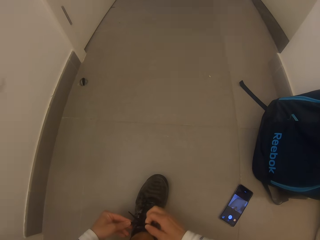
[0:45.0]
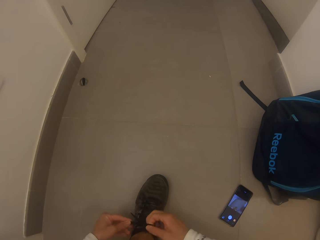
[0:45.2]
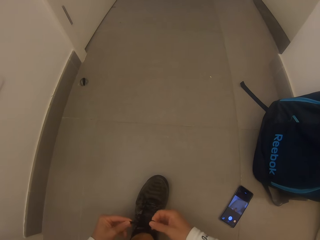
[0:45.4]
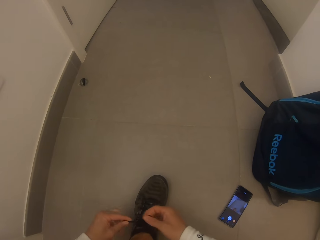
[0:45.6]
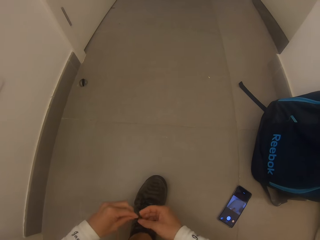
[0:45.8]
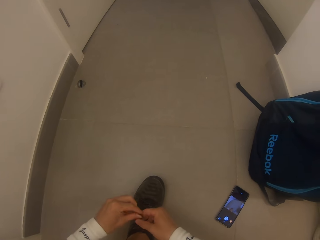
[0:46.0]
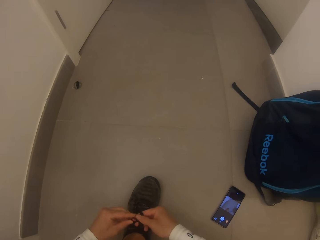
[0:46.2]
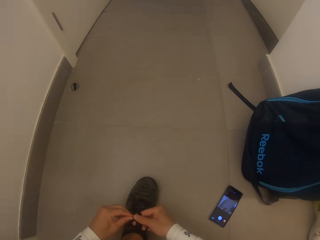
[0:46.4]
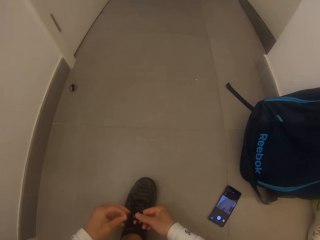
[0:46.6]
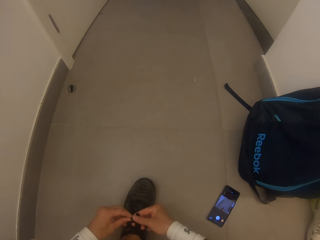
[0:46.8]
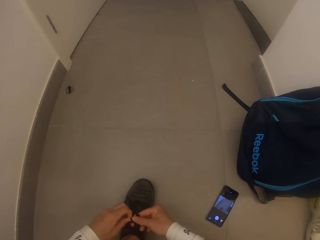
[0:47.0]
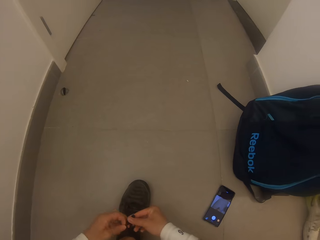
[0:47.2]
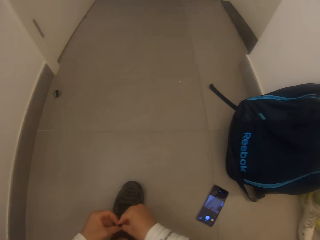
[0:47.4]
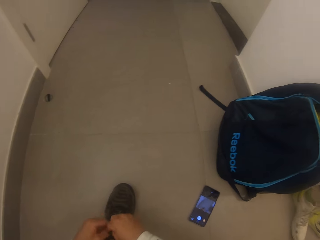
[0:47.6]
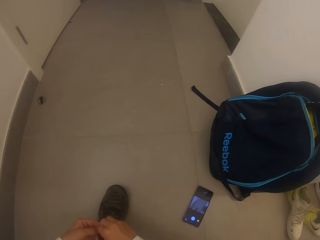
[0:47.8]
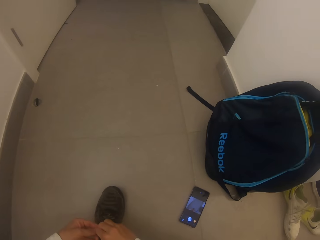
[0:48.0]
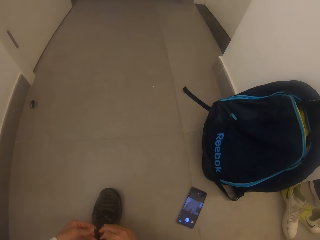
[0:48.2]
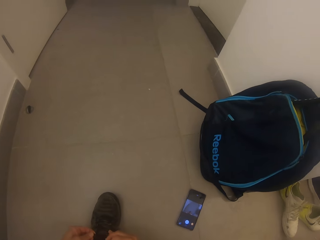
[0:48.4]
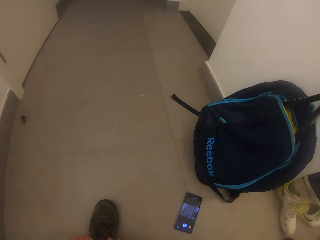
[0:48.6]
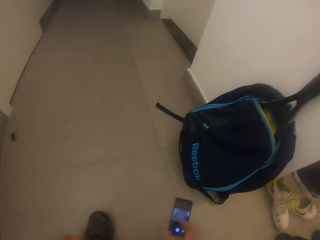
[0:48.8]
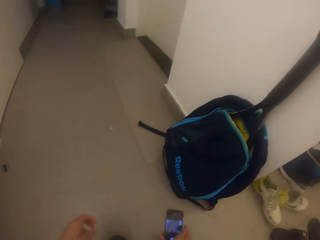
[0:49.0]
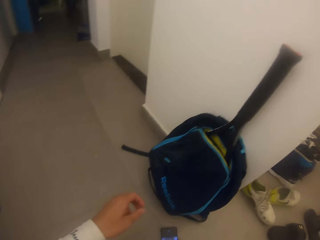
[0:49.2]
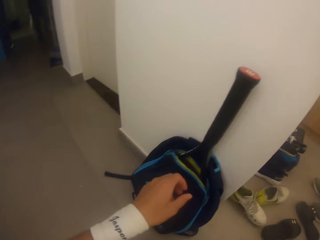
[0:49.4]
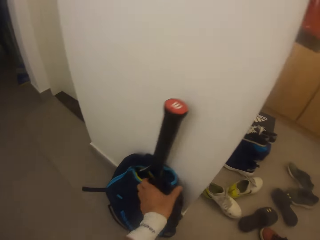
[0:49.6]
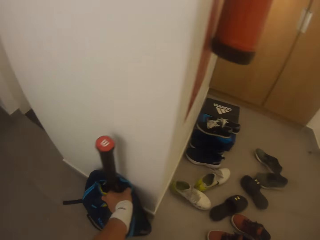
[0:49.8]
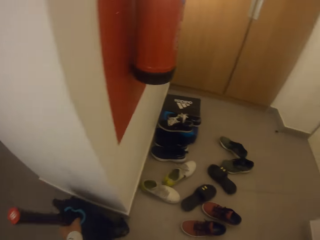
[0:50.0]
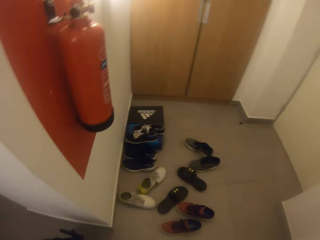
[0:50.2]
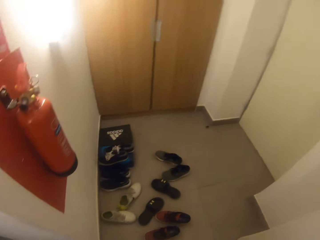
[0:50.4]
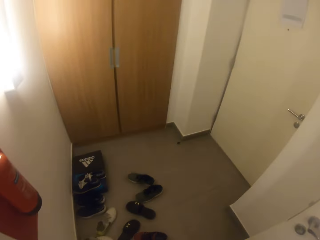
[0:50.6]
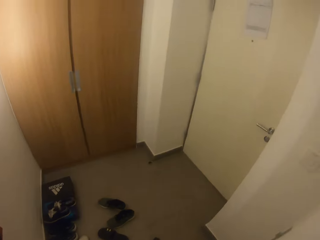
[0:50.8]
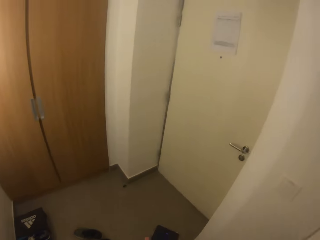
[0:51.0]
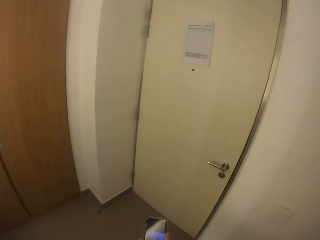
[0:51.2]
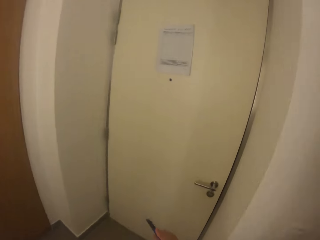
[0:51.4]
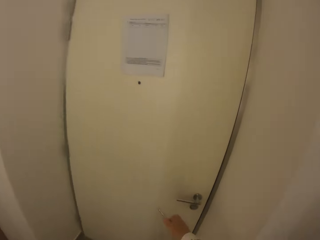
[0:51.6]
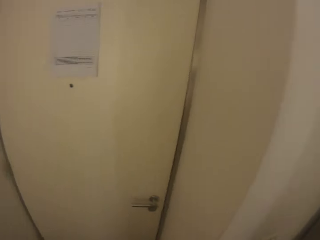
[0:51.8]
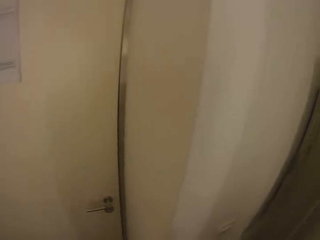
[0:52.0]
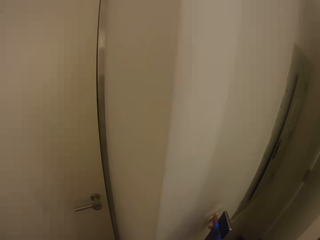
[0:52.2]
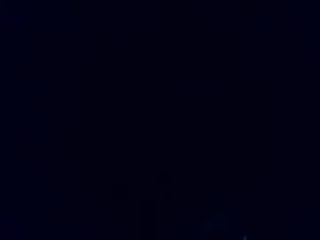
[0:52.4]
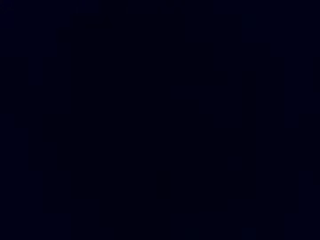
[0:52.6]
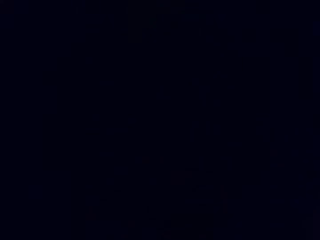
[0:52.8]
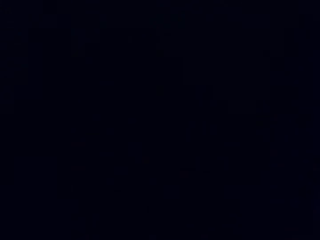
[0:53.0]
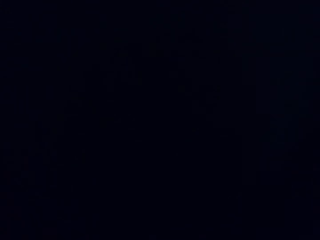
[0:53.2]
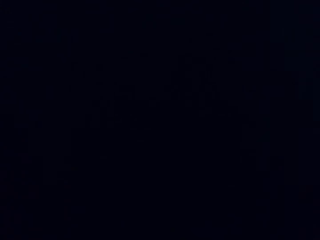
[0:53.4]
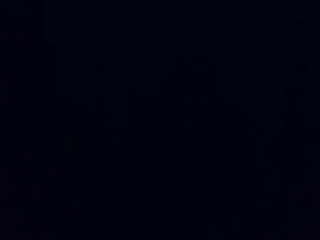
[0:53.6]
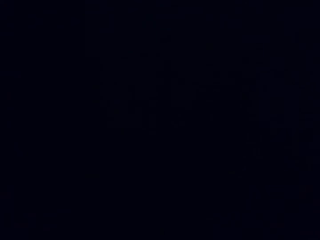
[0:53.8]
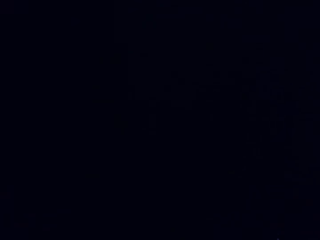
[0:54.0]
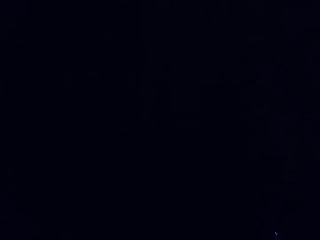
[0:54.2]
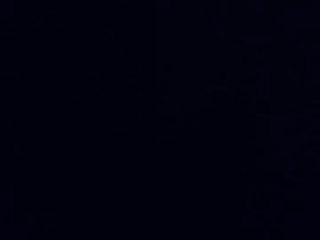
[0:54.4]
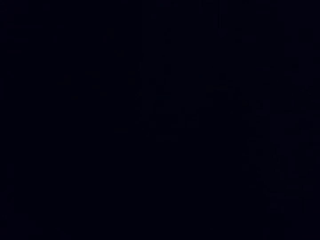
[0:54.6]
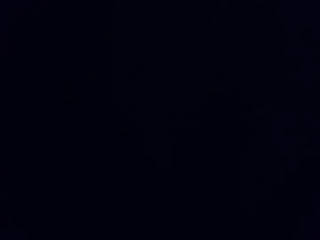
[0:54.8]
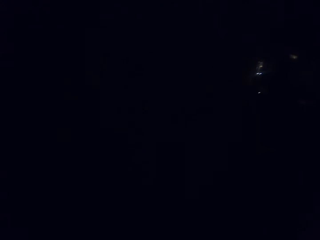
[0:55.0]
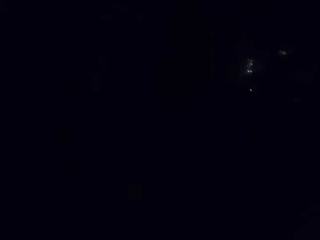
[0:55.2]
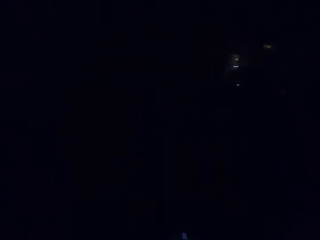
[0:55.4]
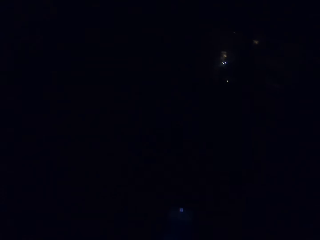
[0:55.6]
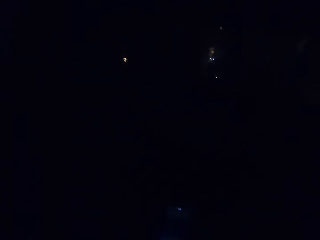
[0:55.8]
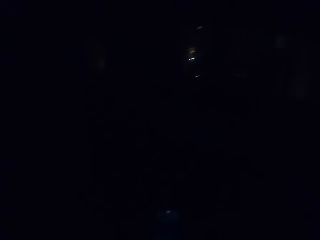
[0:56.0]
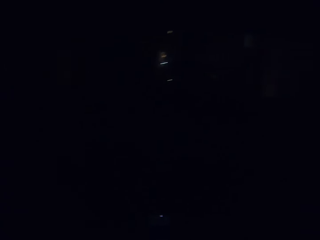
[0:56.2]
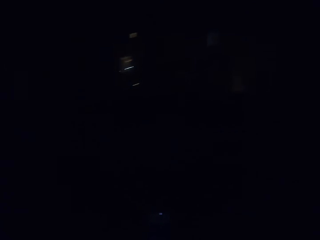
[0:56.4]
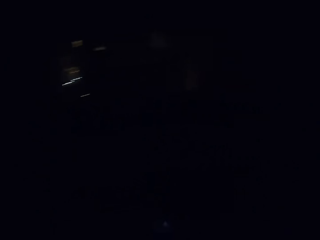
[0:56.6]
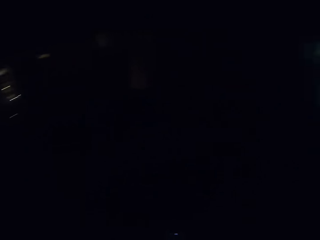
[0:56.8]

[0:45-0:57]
The camera wearer picks up the bag from the floor. They step forward and walk around.

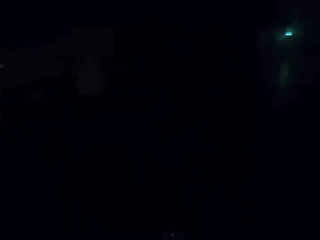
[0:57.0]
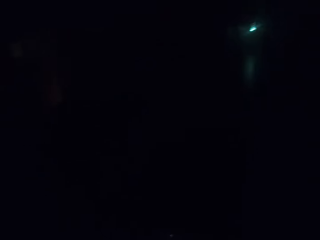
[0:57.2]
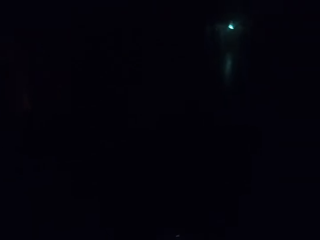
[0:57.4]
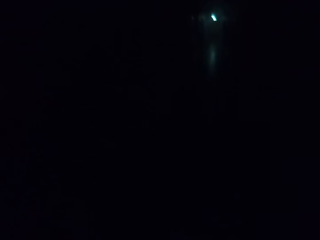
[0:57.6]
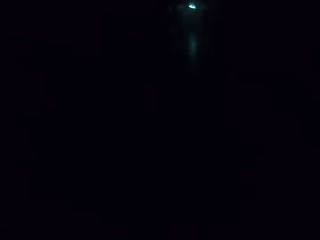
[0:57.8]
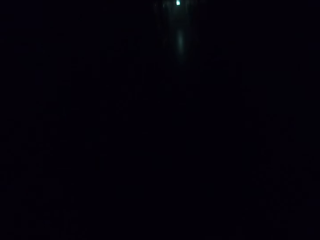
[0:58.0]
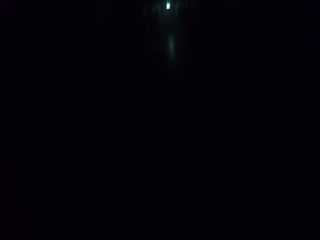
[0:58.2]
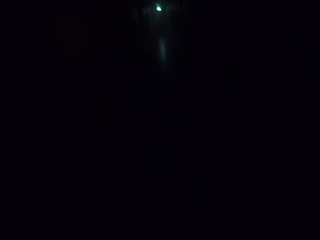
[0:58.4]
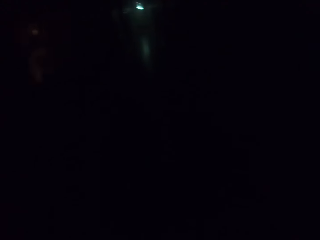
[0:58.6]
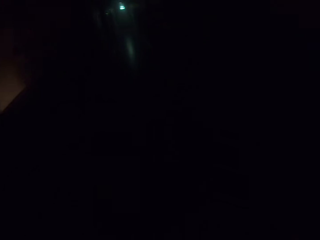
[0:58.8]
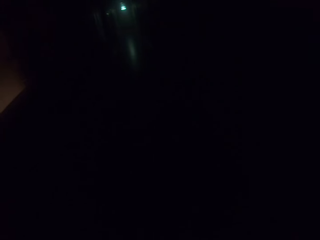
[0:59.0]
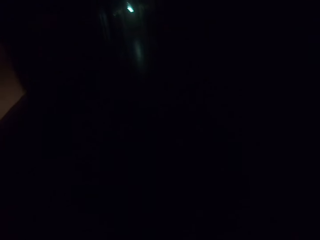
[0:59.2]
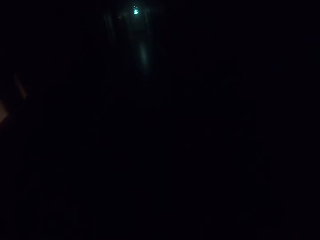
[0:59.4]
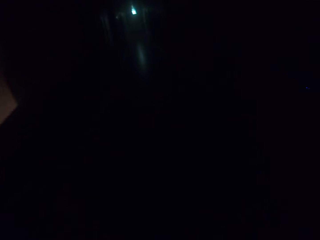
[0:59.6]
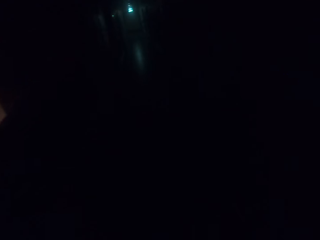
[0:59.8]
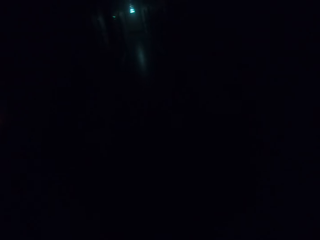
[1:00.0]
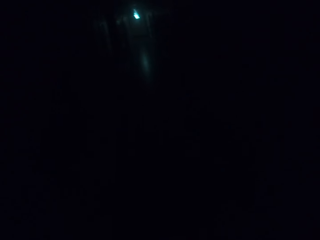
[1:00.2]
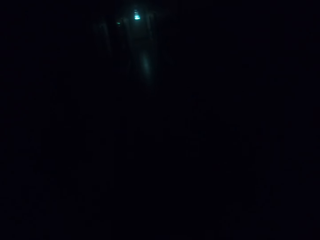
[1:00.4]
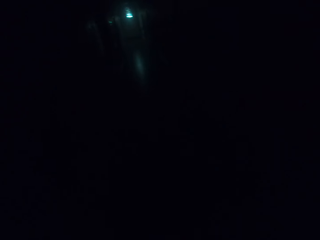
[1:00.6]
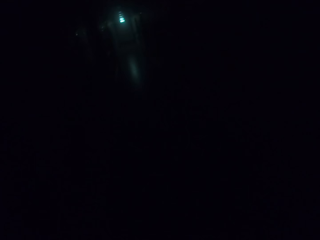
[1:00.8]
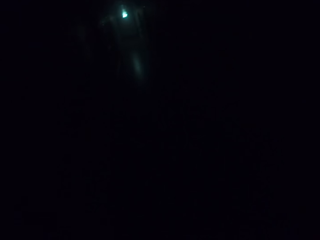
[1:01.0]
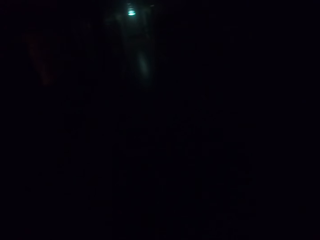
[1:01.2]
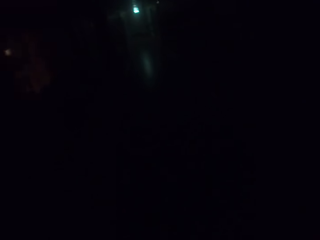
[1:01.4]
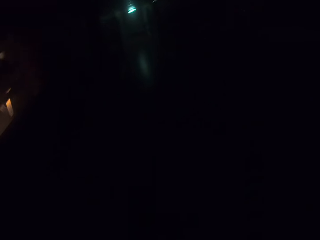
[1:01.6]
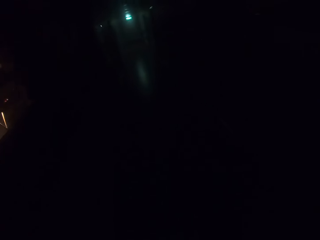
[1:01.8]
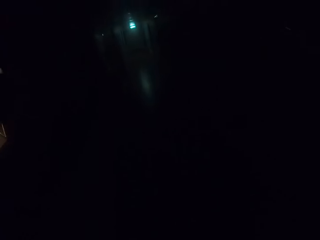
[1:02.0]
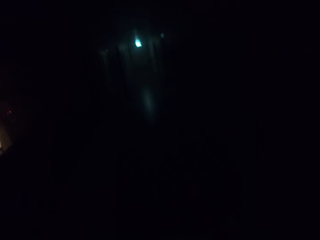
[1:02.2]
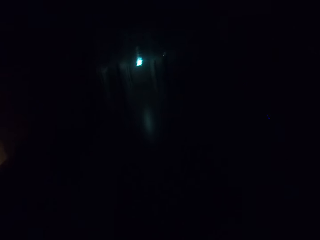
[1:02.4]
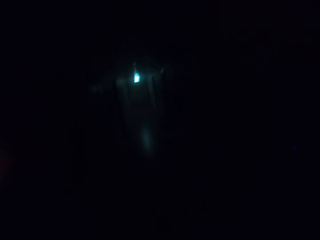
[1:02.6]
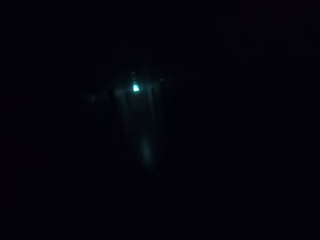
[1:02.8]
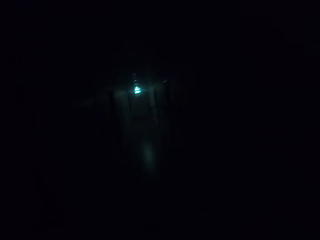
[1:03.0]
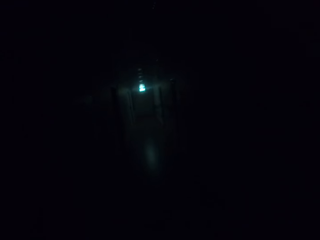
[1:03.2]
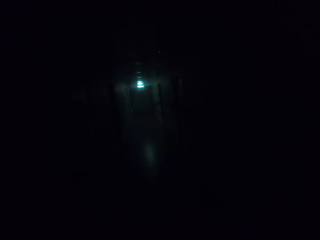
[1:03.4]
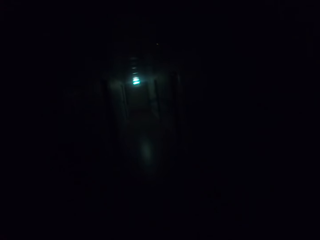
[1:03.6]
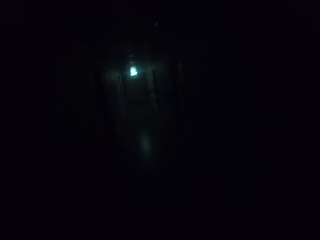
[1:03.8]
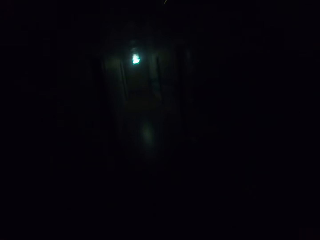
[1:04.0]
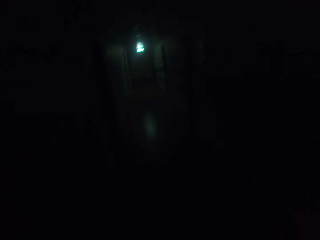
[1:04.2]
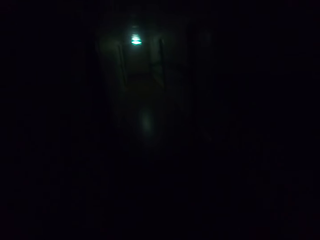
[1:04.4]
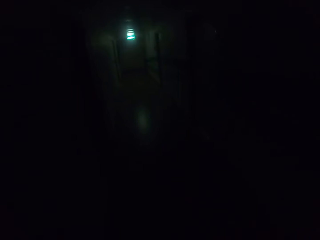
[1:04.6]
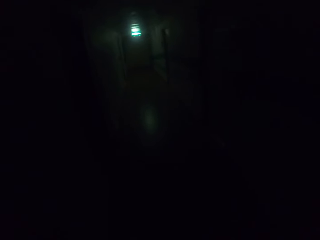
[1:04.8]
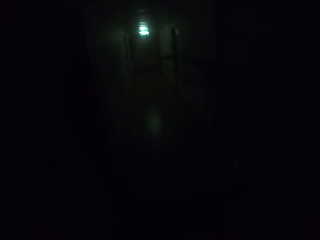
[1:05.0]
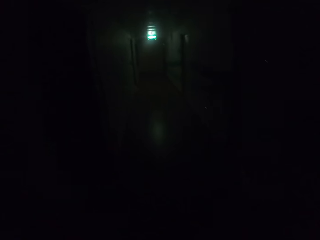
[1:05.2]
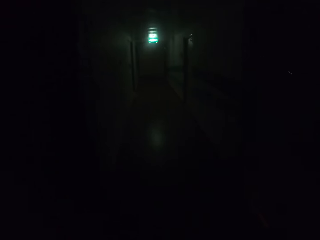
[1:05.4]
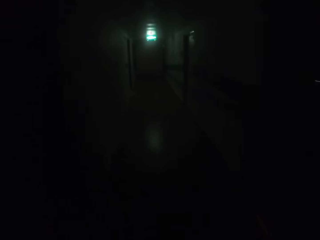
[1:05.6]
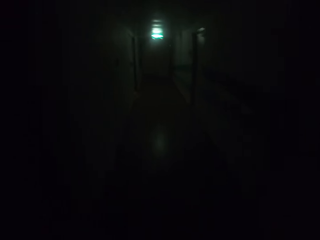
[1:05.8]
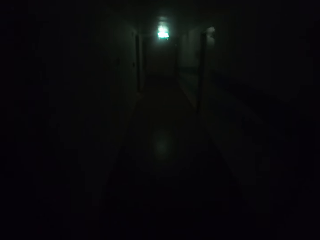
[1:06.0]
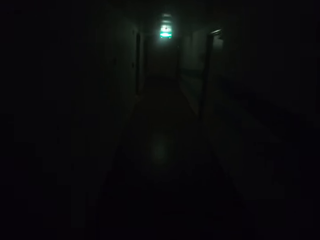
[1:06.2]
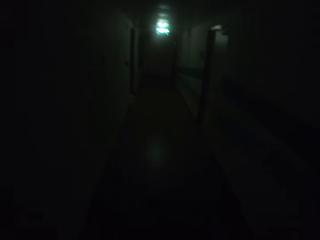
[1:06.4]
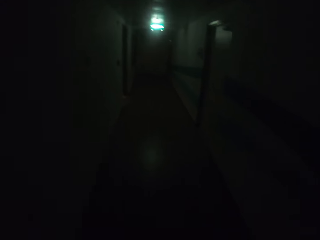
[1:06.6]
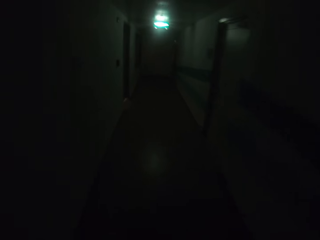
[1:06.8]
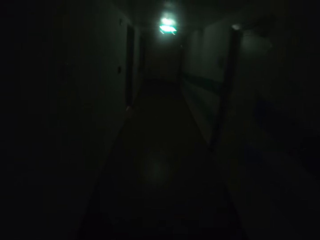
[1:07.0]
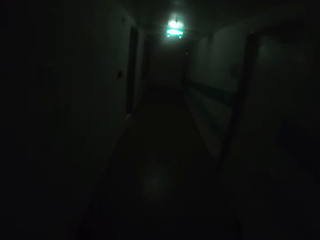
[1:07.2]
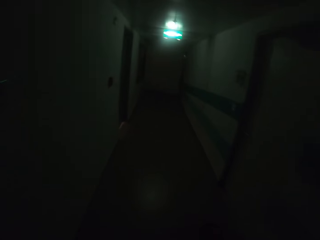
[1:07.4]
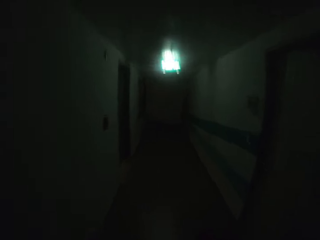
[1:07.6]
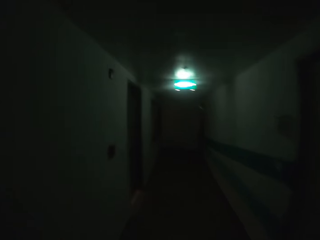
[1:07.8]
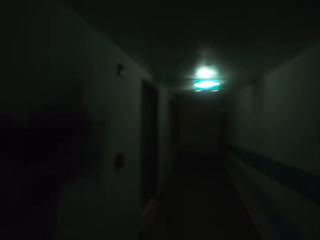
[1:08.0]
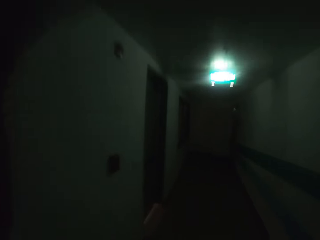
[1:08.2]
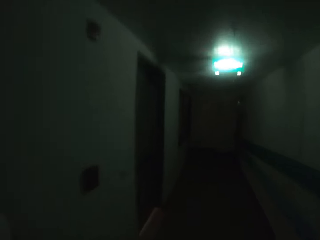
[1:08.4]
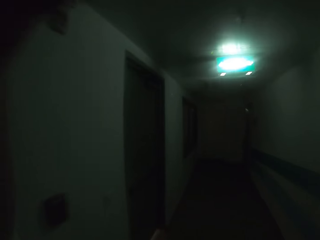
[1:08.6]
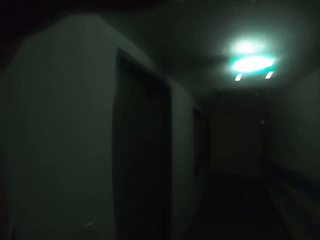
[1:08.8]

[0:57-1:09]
The camera wearer walks in the corridor. They move the hand.
